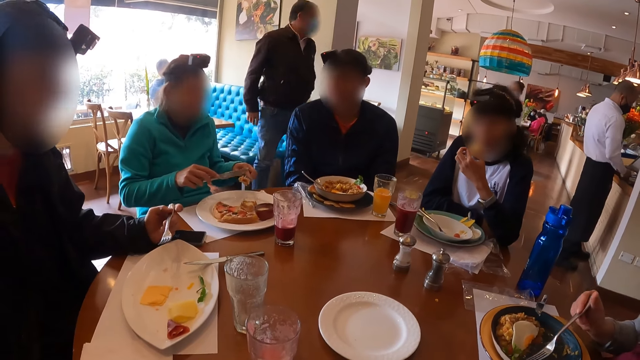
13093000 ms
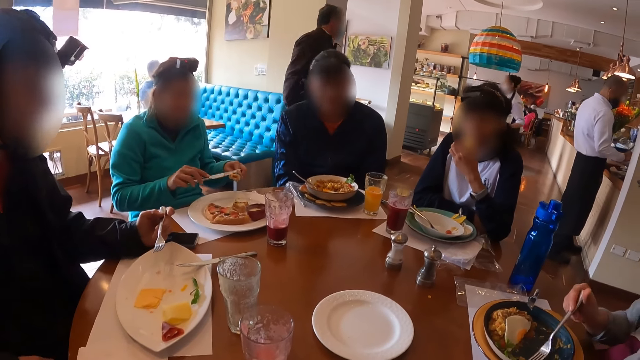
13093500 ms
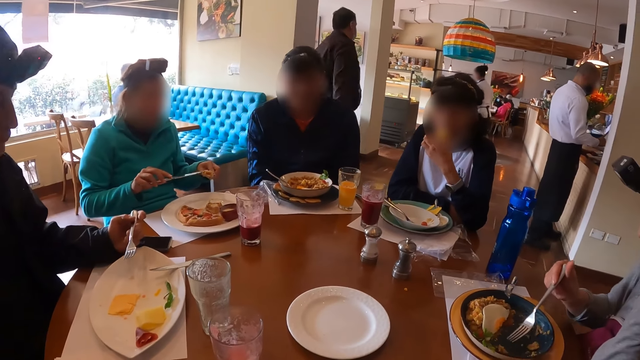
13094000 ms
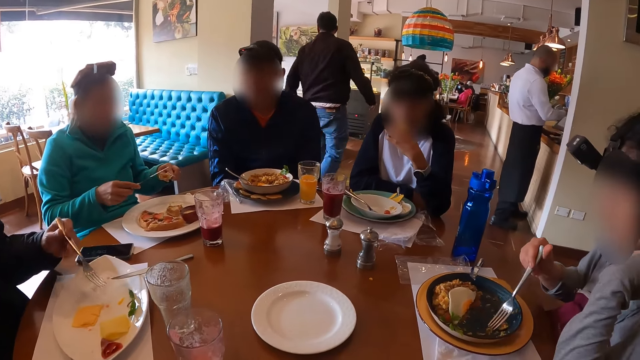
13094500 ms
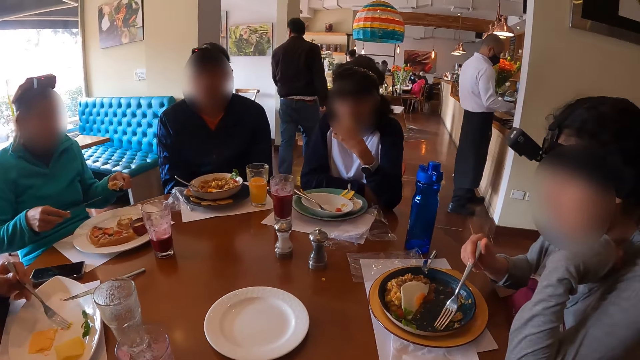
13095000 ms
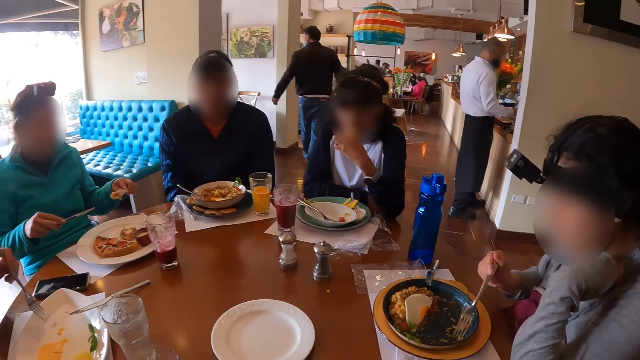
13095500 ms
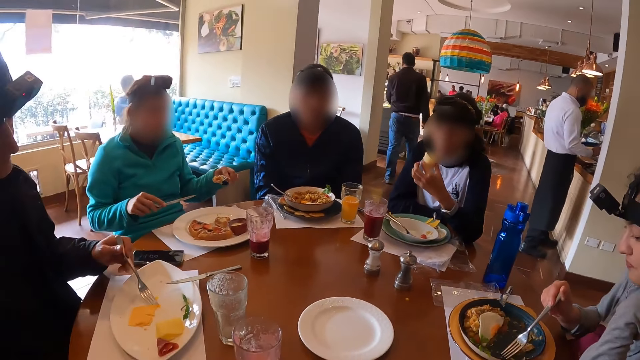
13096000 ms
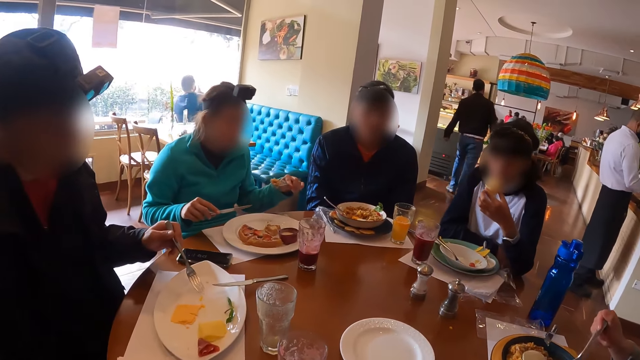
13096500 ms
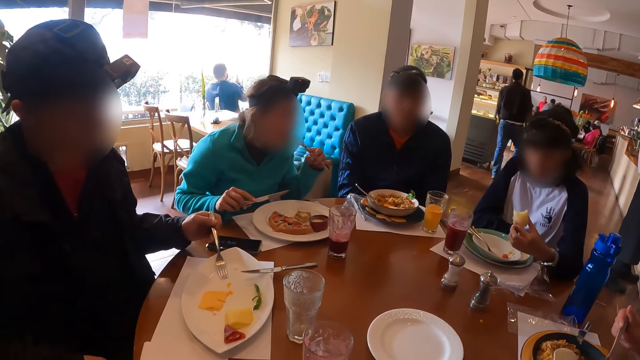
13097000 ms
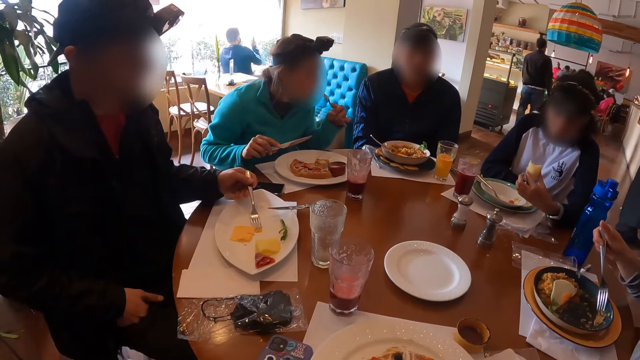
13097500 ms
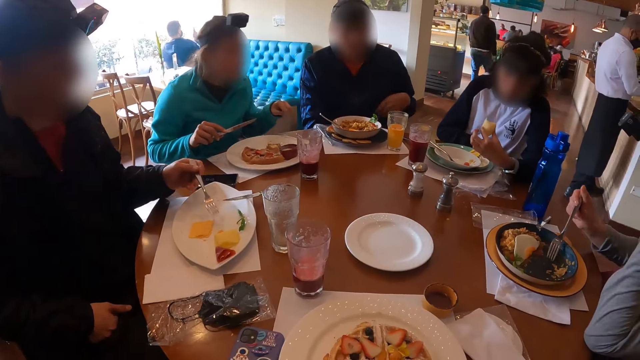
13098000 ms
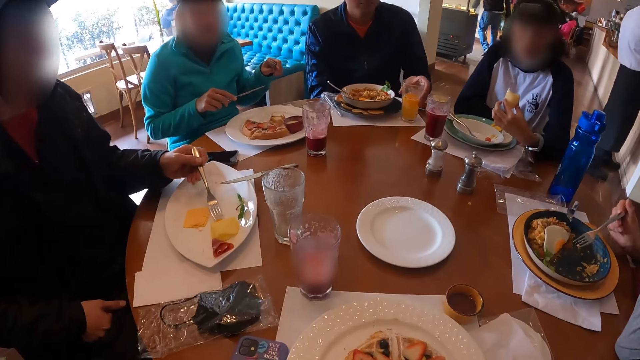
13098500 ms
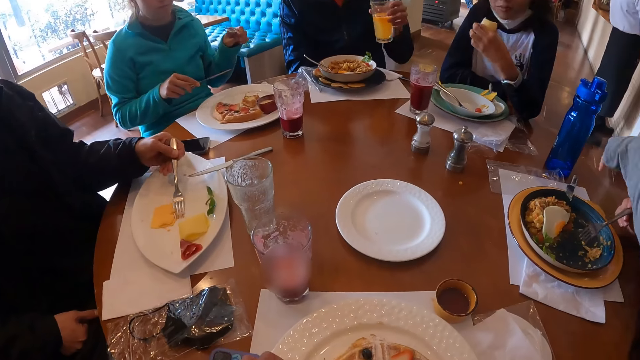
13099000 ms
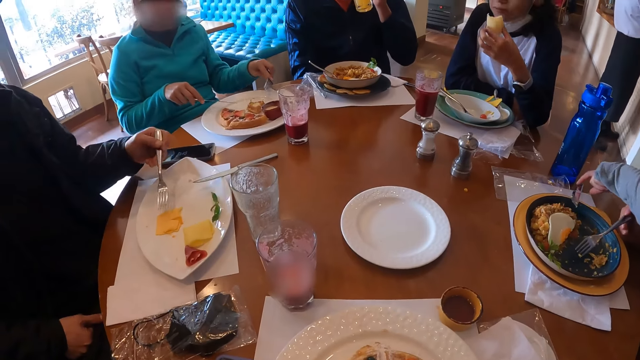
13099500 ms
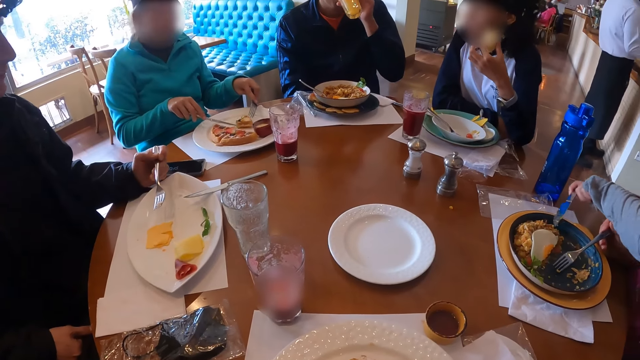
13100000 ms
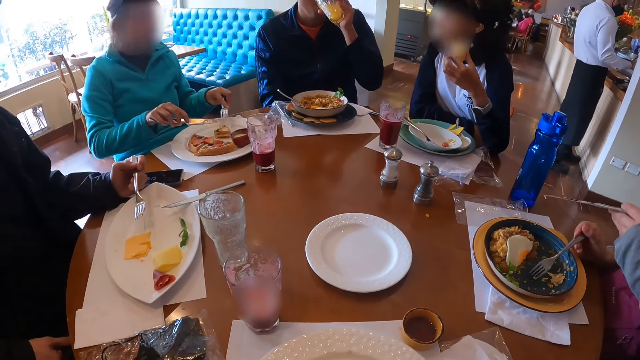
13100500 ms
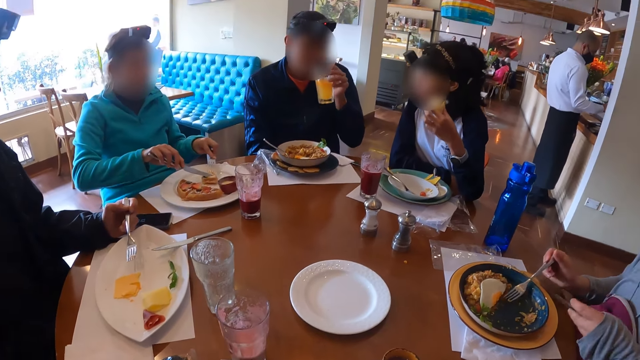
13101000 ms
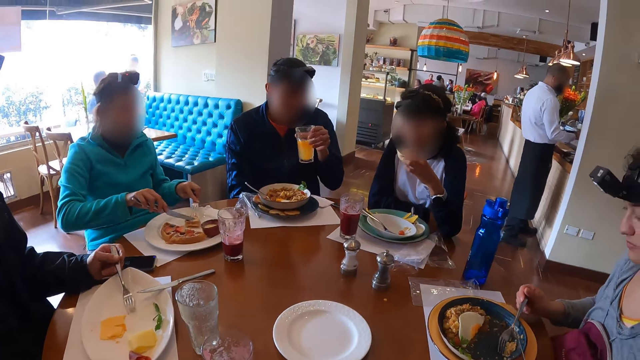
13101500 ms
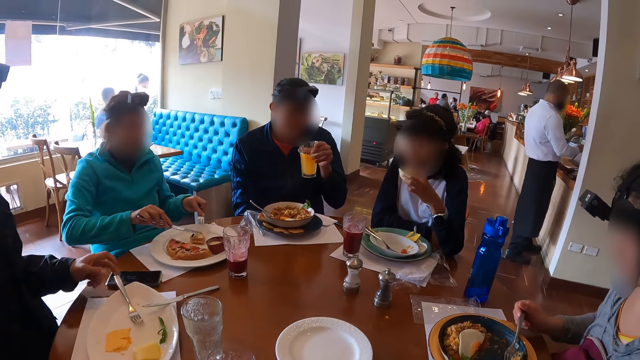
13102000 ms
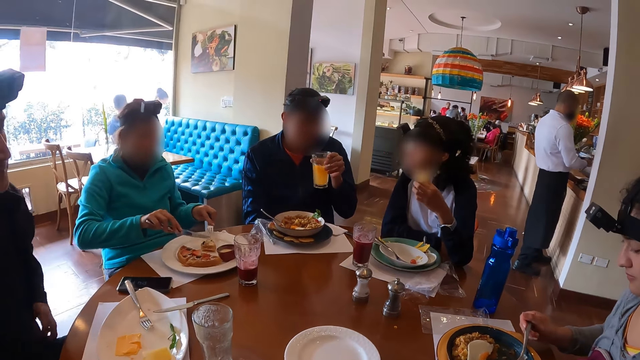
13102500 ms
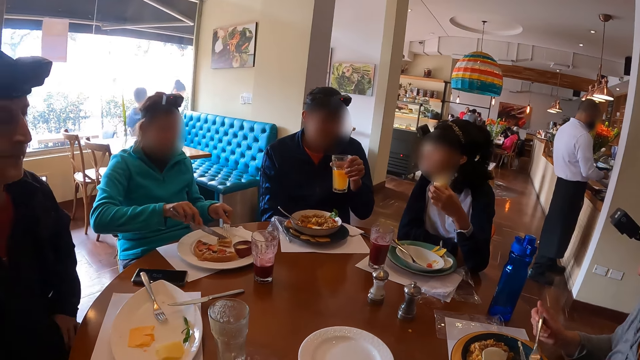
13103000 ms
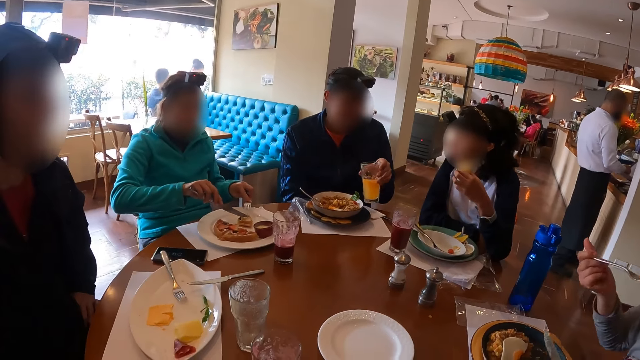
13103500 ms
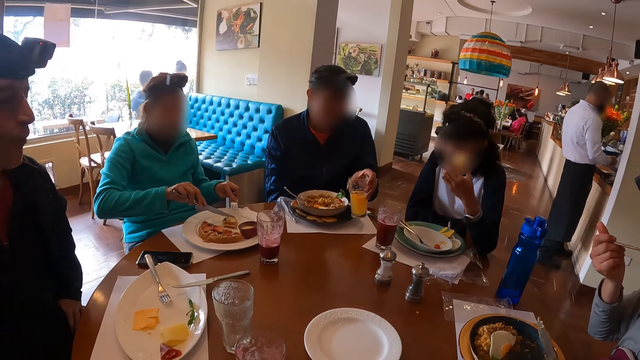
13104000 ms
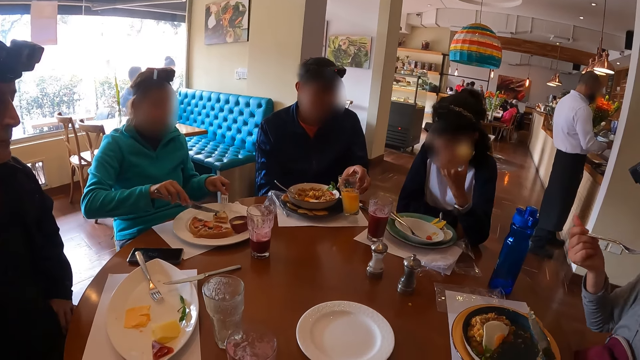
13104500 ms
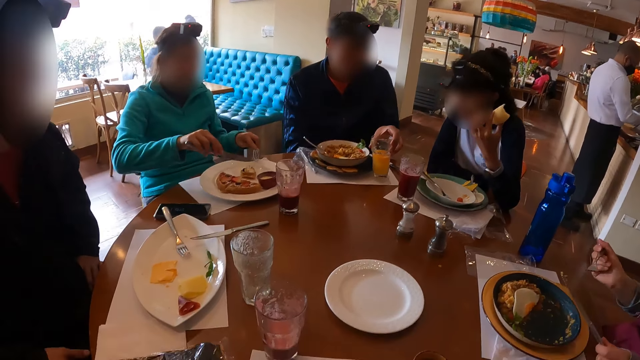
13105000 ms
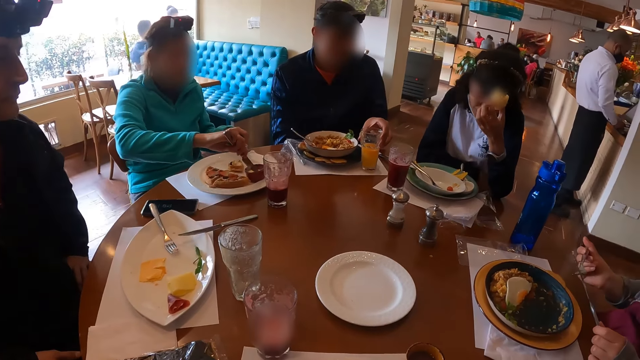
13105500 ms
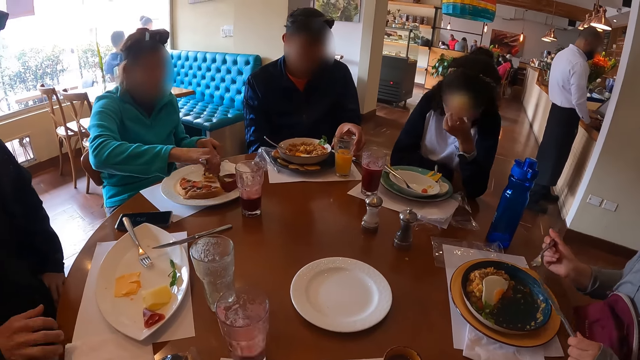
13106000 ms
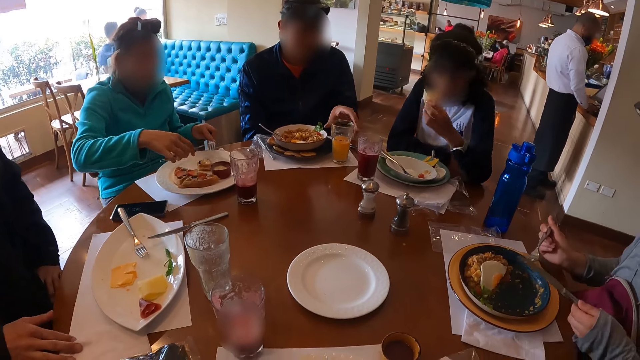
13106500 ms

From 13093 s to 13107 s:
A woman eats the food on her left hand. A man walks around. Another man eats food from the plate on the table with the fork in his left hand. The camera wearer, two men and three ladies eat food in a restaurant. A third man picks up a glass cup on the table with his left hand. A second woman picks up a table knife on the plate with her left hand. The third man drinks from the glass cup in his left hand. The first woman converses with a third woman. The third woman takes food from the plate on the table with the fork and table knife in her hands into her mouth. The second woman eats food from the plate on the table with the fork and table knife in her hands. The third man shakes the glass cup in his left hand. The second man drops the fork in his left hand on the plate on the table. The third man drops the glass cup in his left hand on the table.

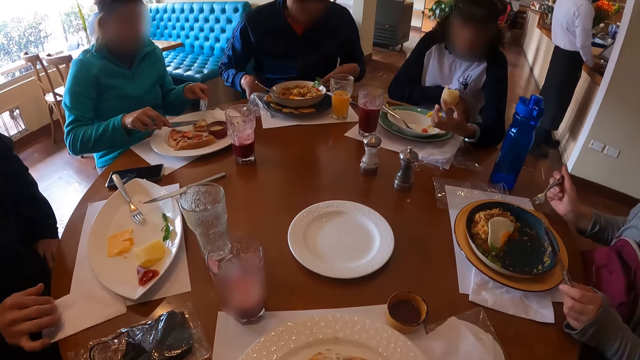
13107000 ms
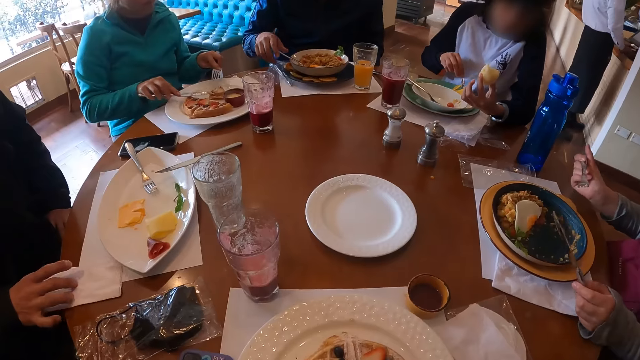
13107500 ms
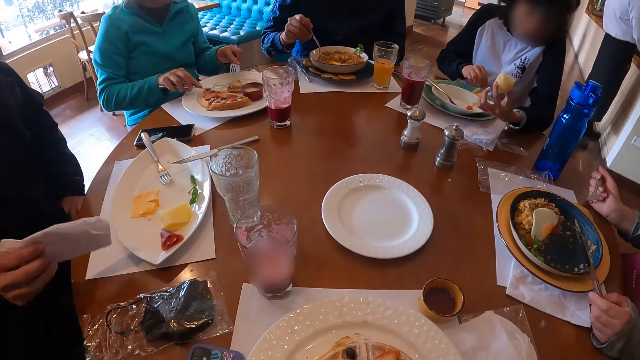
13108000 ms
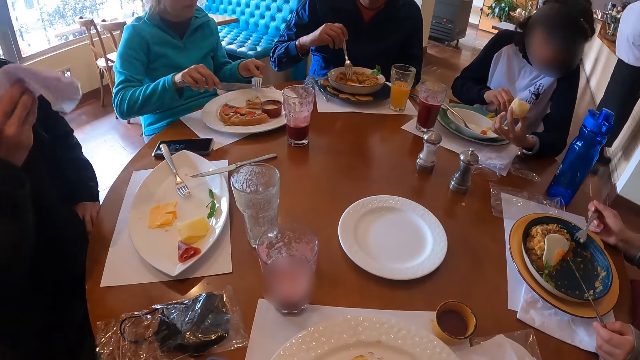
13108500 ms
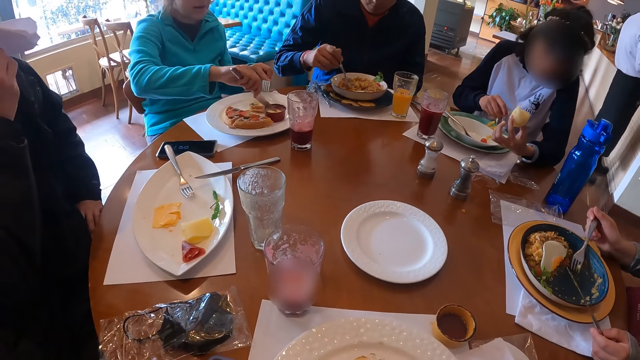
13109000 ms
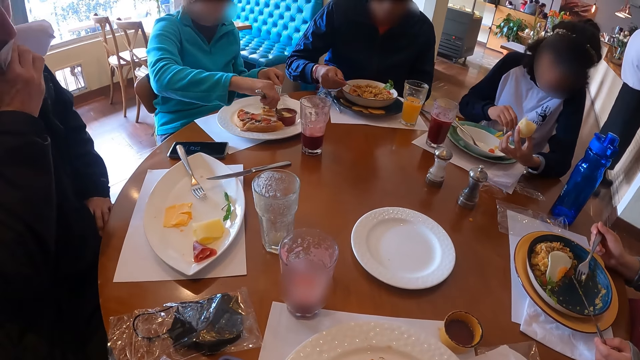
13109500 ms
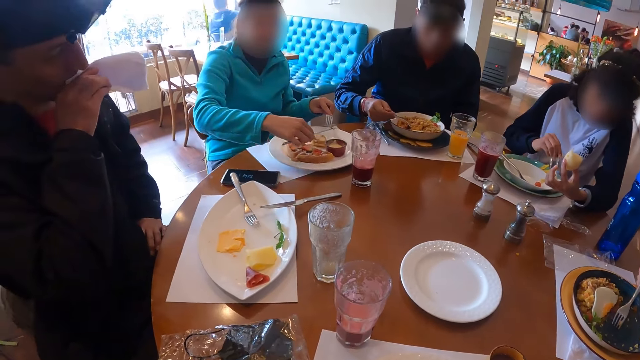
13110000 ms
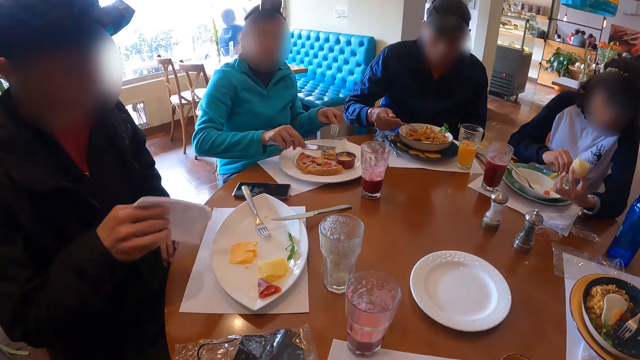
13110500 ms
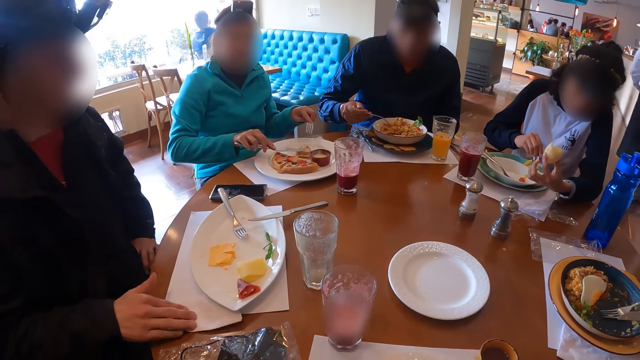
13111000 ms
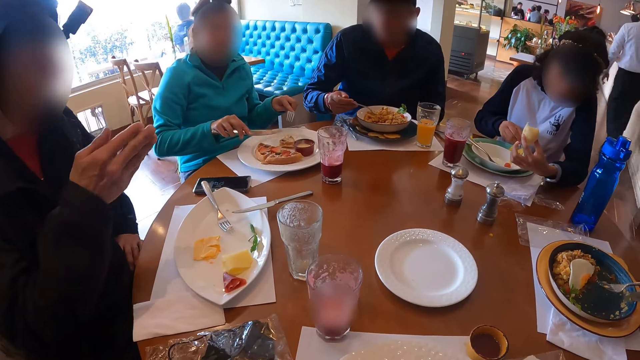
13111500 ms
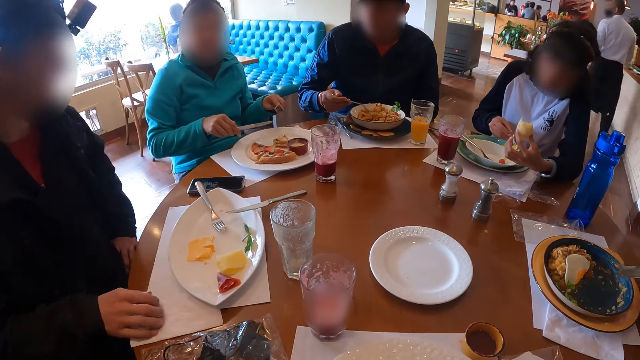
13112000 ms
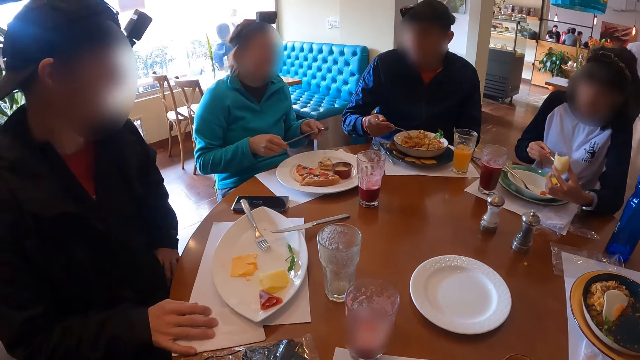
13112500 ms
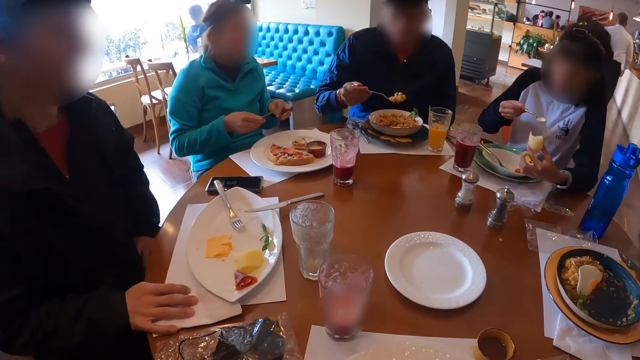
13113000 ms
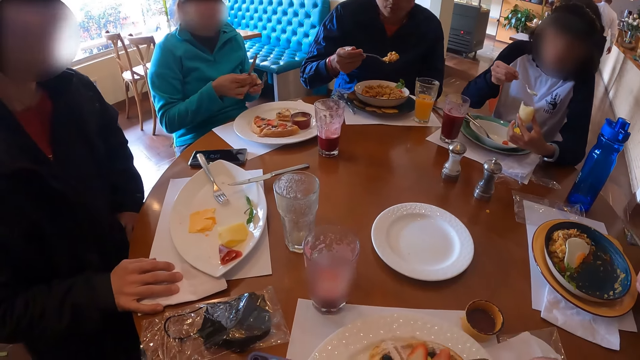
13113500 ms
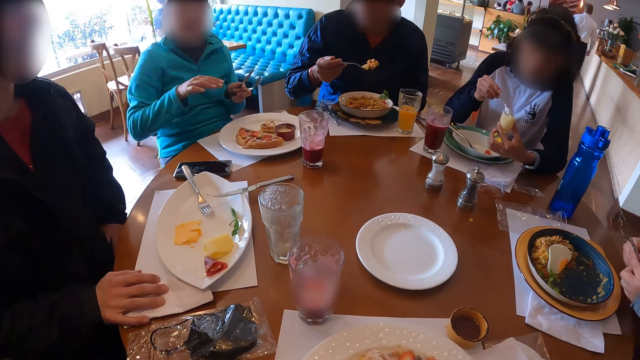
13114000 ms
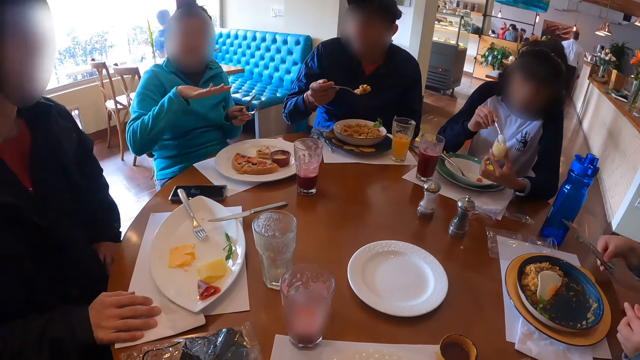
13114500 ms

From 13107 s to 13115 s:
A man picks up a tissue paper on the table with his right hand. Another man eats food from the plate on the table with the fork in his right hand. A woman scoops cream from the plate on the table with the spoon in her right hand on the food in her left hand. The first man cleans his mouth with the tissue paper in his right hand and drops the tissue paper in his right hand on the table. The first man converses with another woman. The camera wearer eats food from the plate on the table with the fork in his right hand.
